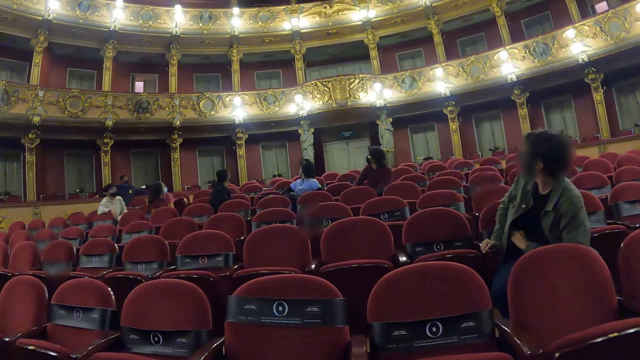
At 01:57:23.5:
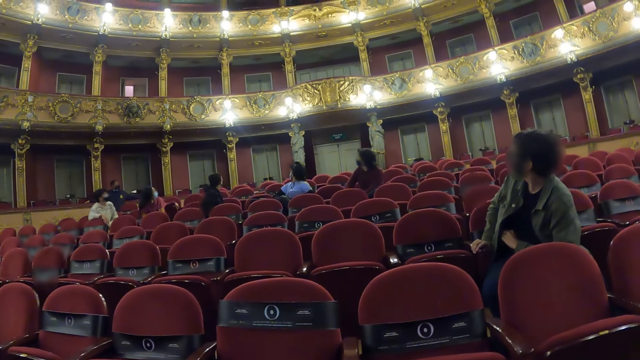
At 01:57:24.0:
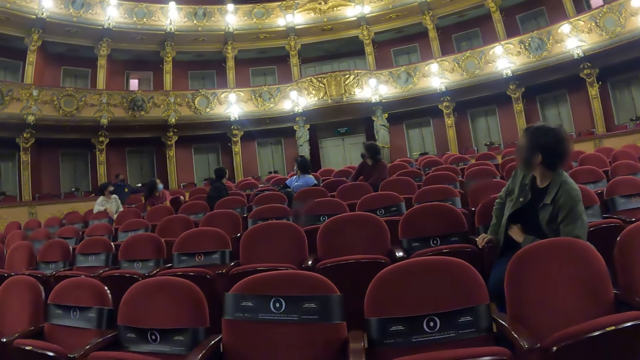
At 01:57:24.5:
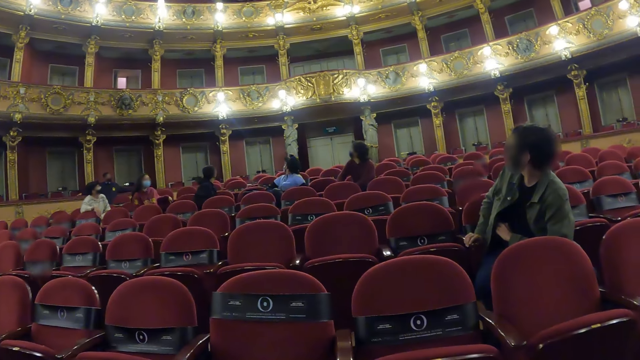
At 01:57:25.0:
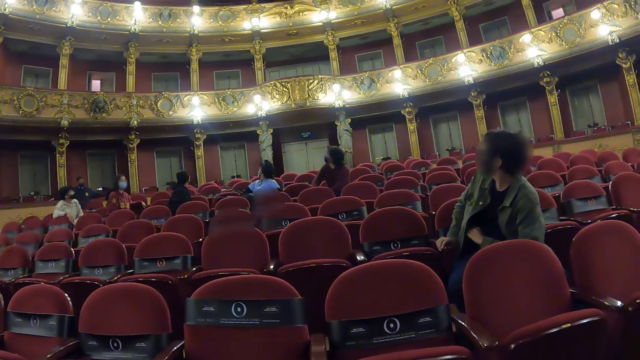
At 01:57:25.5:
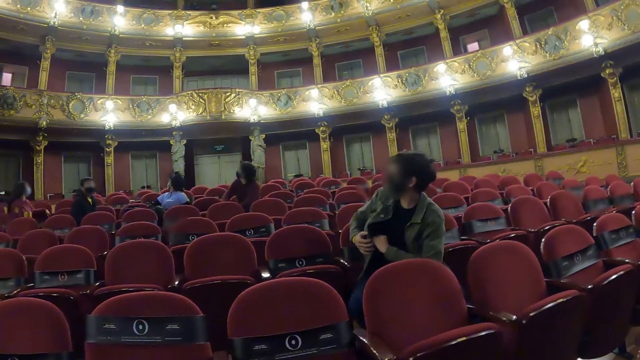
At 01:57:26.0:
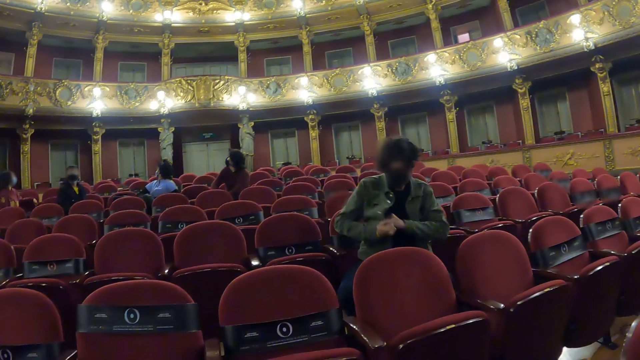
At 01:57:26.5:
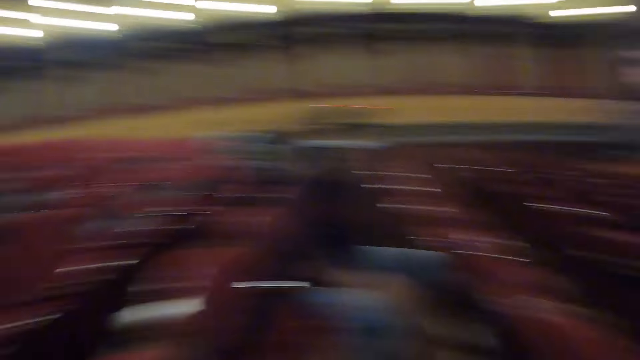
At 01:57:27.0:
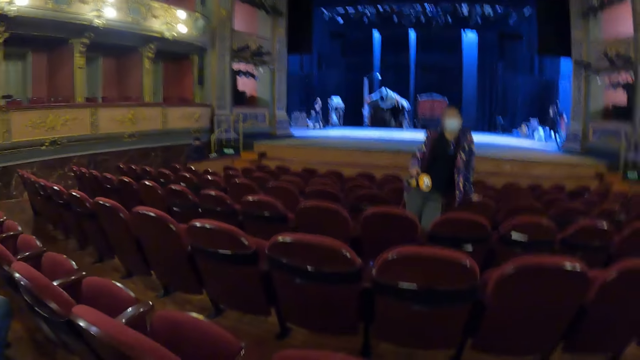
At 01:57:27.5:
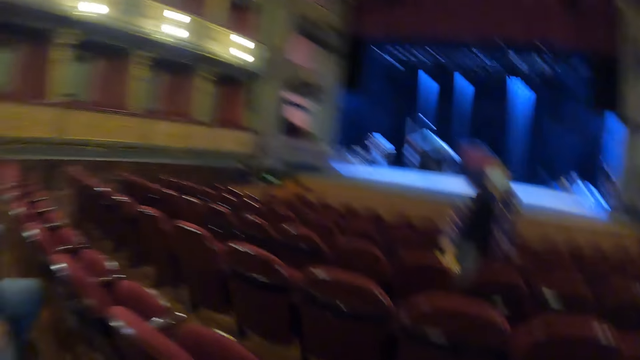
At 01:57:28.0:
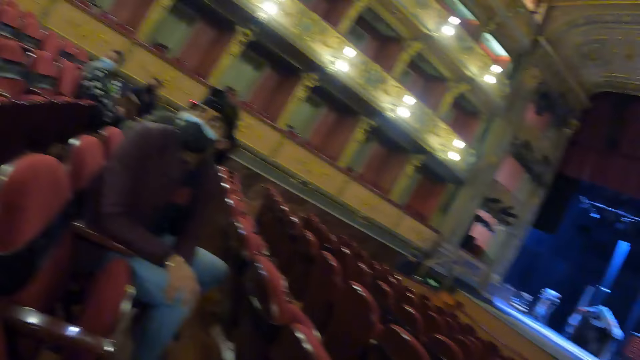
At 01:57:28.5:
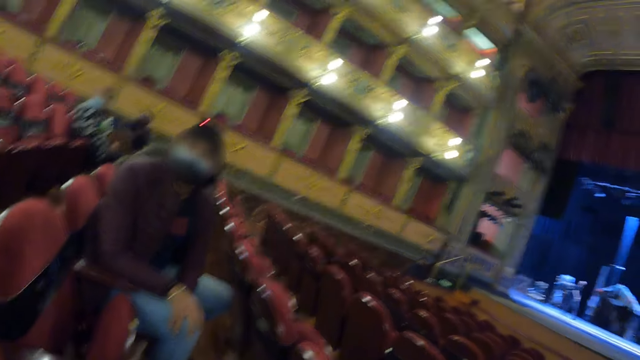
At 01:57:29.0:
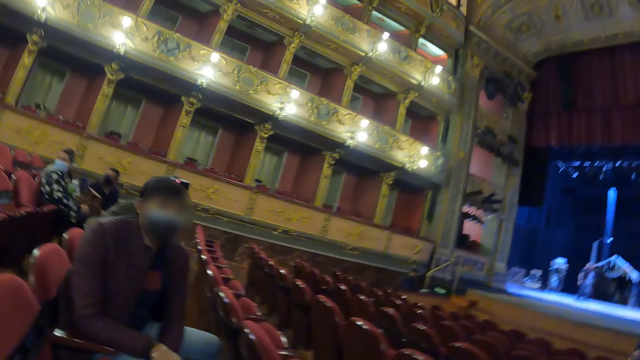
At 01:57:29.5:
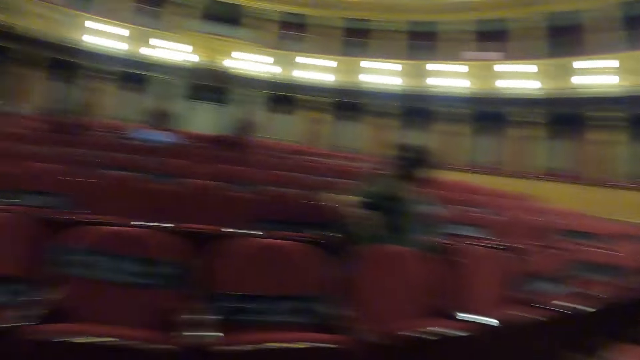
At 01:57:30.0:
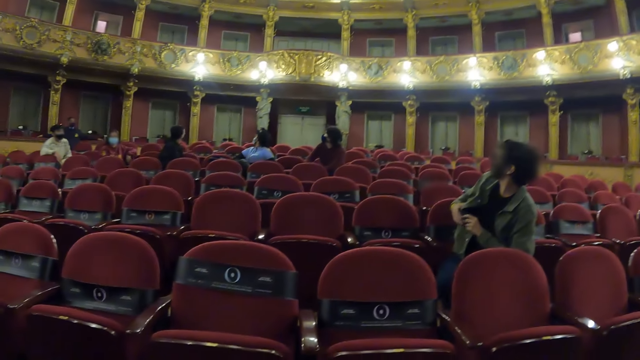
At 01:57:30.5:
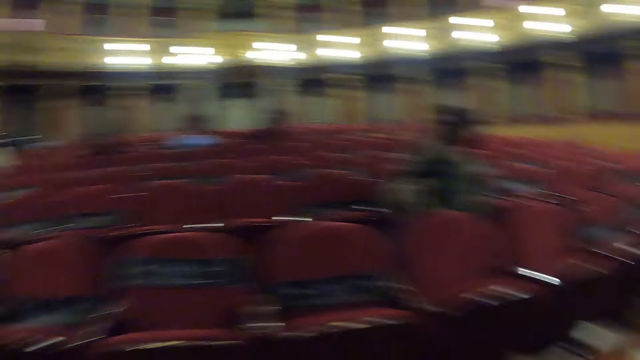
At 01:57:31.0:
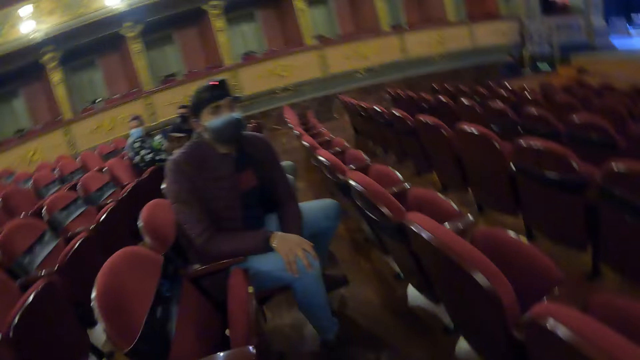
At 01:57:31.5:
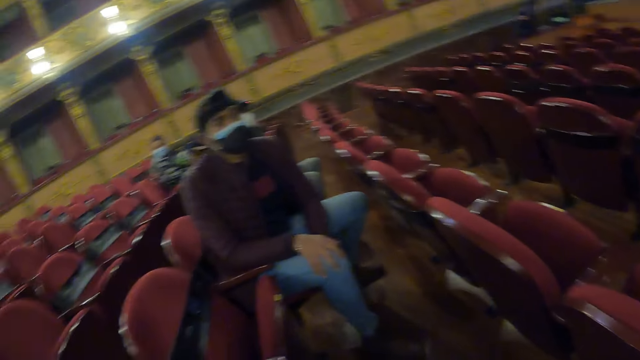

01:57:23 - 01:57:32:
The camera wearer looks around the theatre.

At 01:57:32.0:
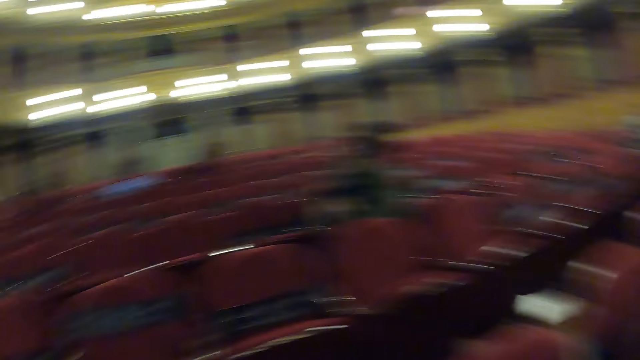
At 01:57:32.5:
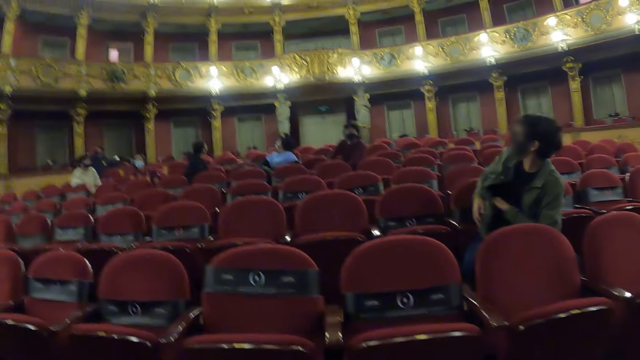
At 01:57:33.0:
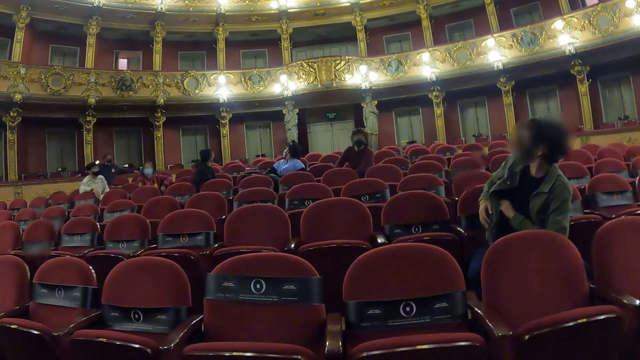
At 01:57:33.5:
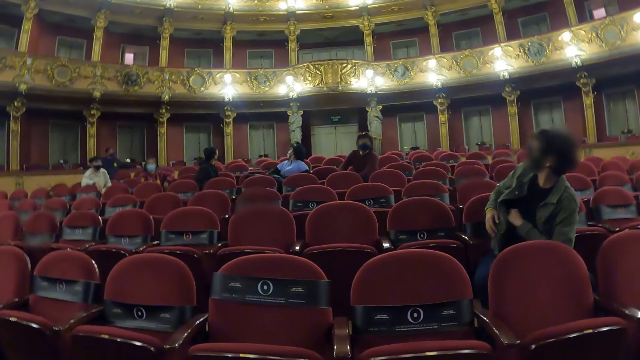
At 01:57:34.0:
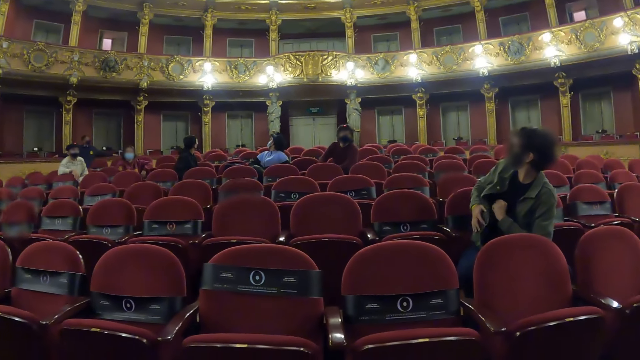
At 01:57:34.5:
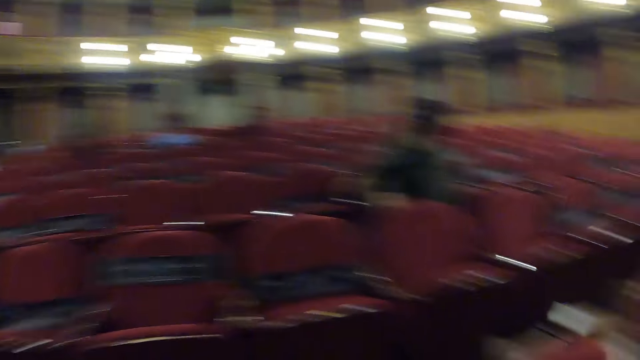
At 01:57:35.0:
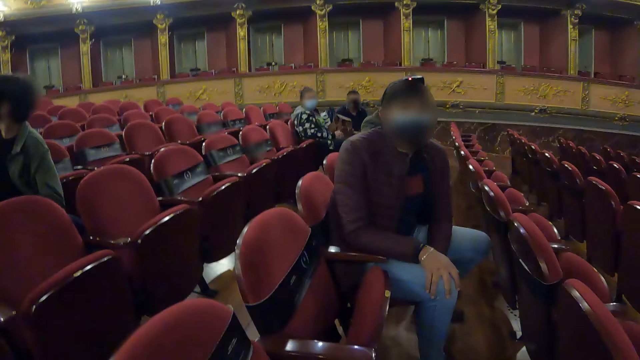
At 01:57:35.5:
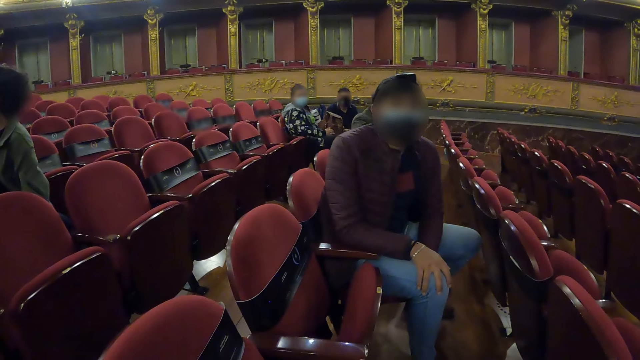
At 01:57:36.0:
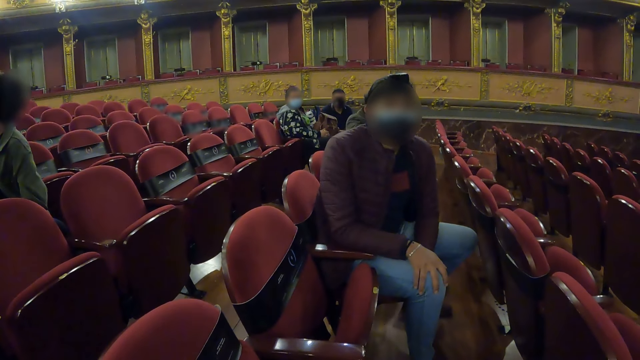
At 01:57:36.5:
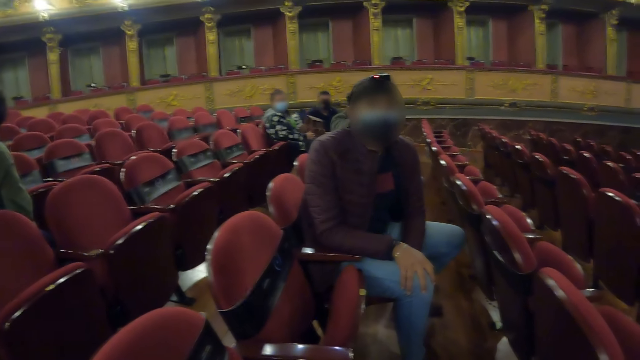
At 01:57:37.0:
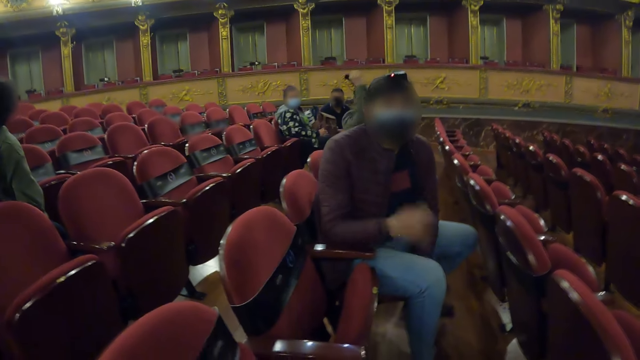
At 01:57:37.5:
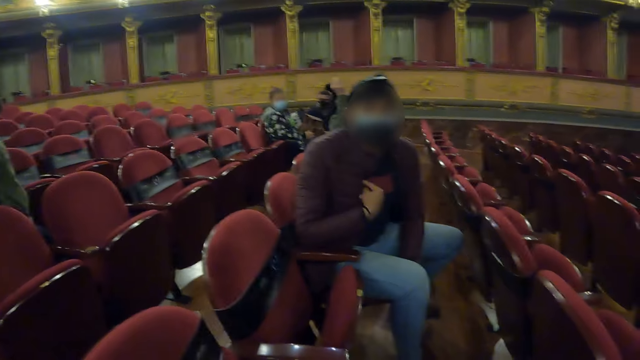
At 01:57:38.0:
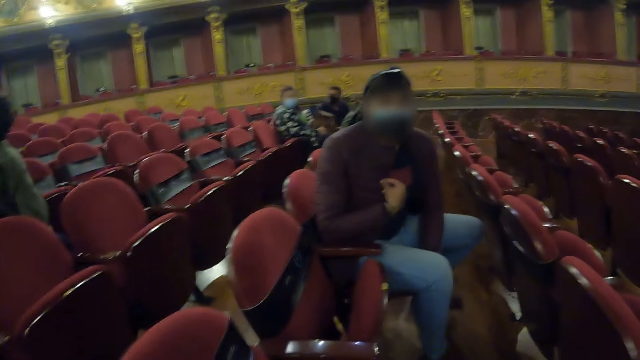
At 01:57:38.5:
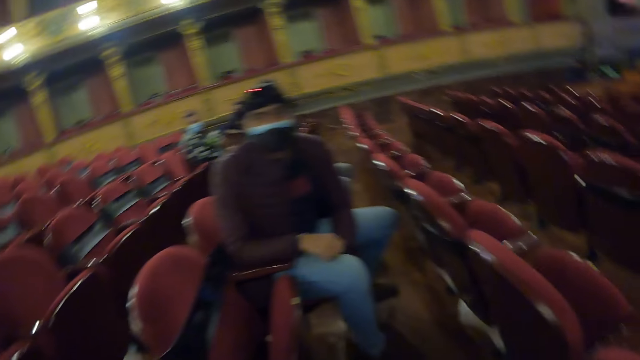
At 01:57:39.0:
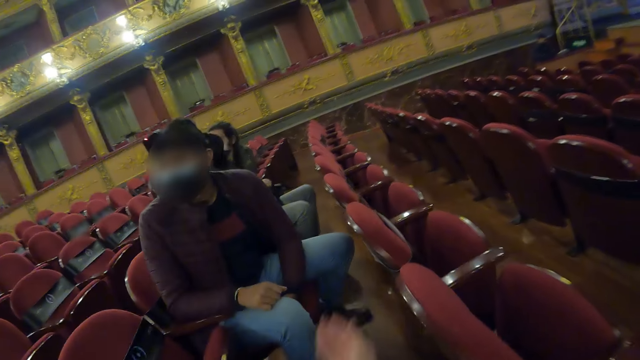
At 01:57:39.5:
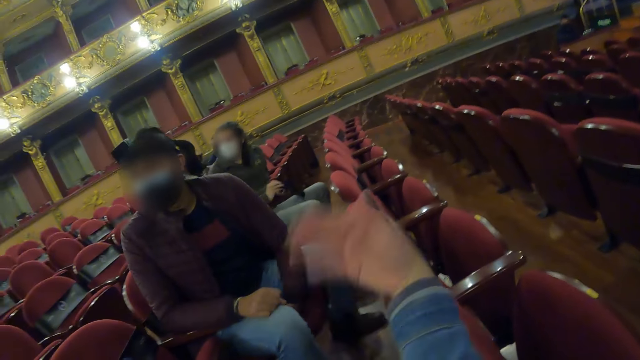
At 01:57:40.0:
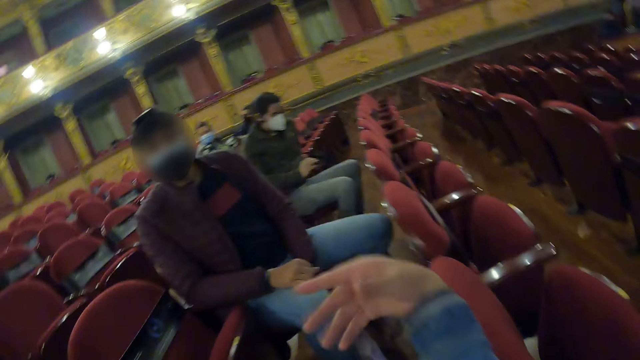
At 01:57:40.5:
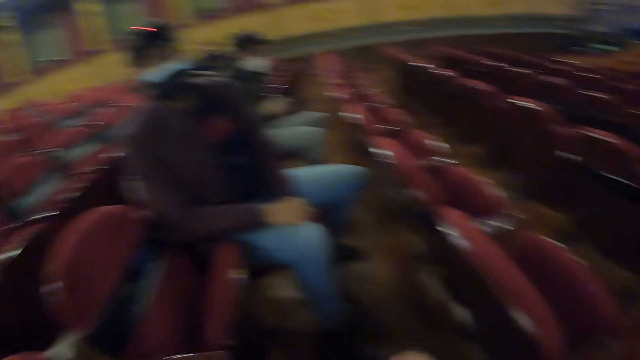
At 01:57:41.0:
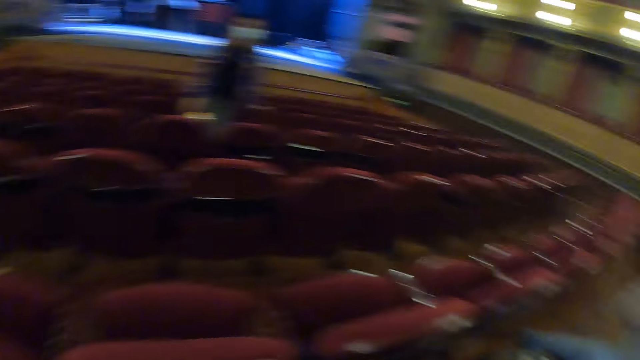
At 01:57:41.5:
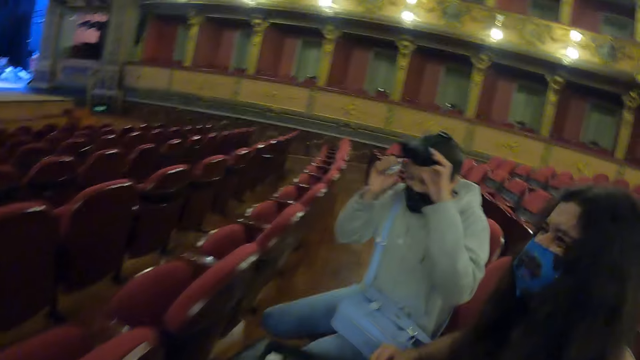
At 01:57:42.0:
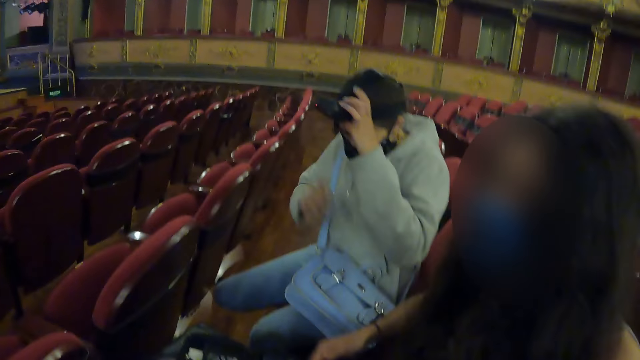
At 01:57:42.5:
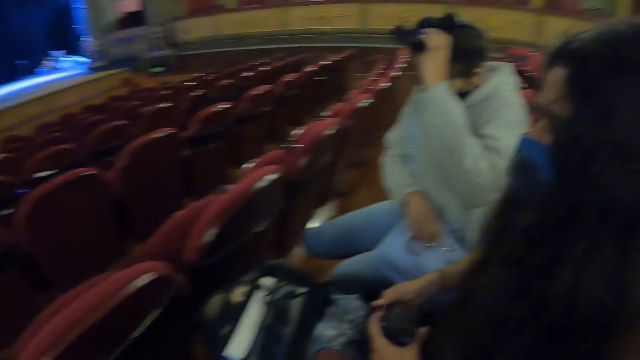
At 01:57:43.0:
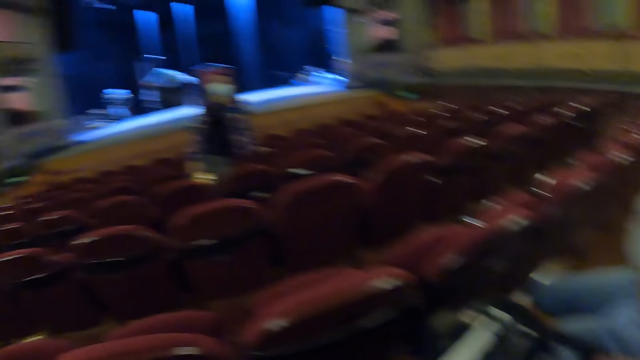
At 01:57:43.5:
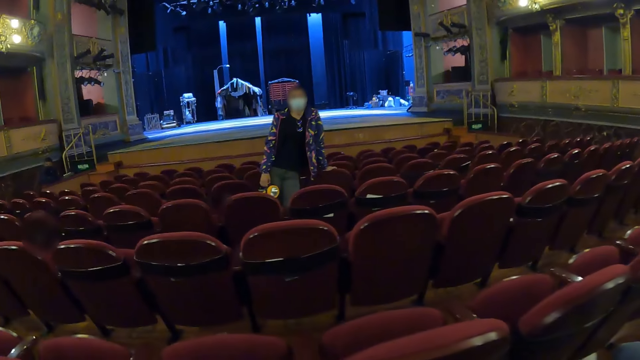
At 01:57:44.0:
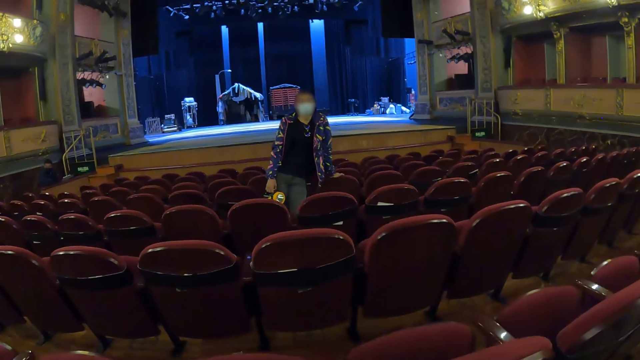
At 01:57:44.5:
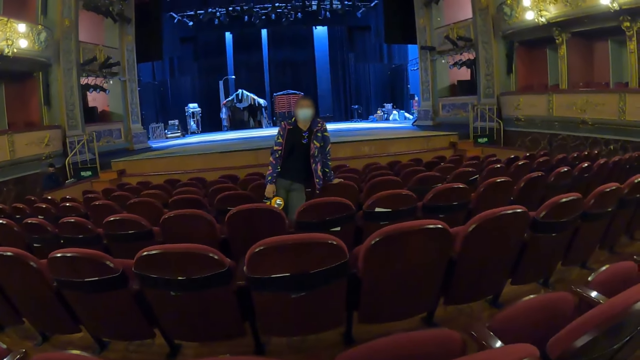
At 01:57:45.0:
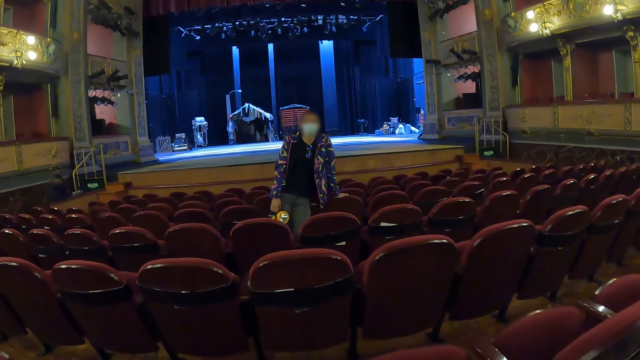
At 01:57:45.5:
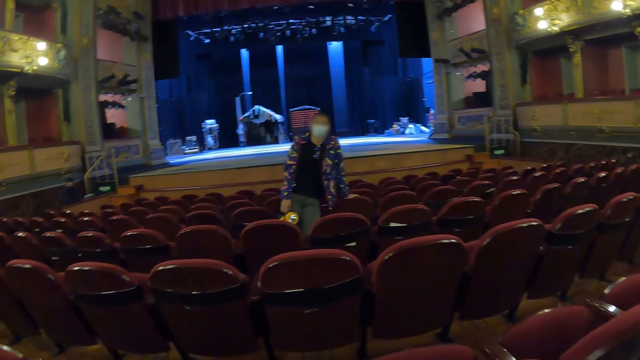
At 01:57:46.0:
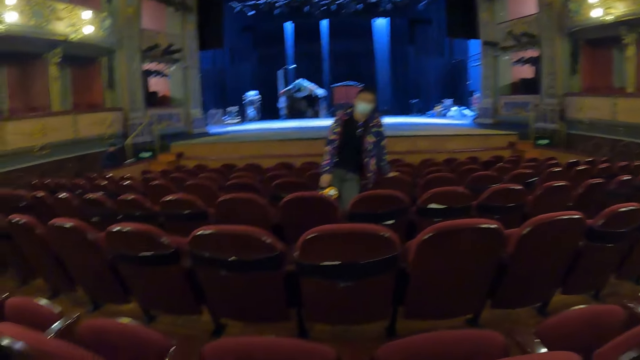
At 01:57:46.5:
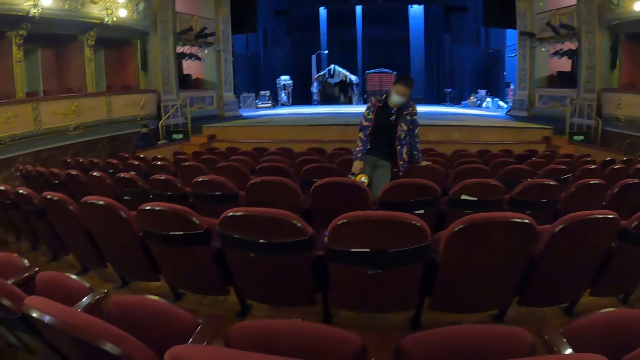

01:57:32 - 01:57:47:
The camera wearer interacts with a person. A lady gestures to the camera wearer. The camera wearer makes a gesture with the right hand. They look aside. They look at a woman.
